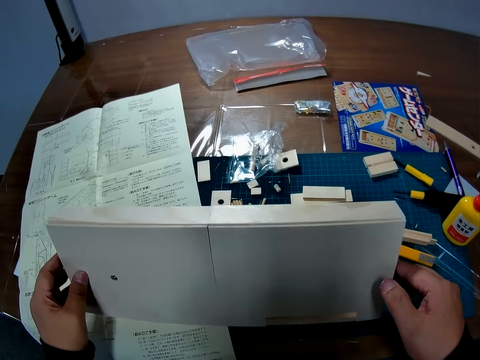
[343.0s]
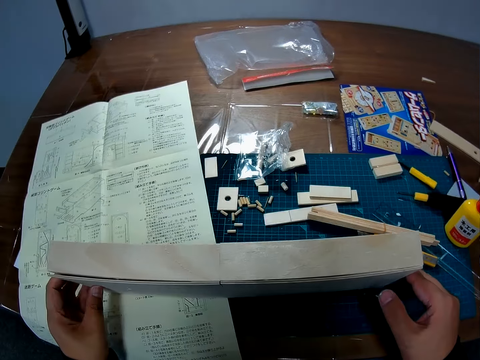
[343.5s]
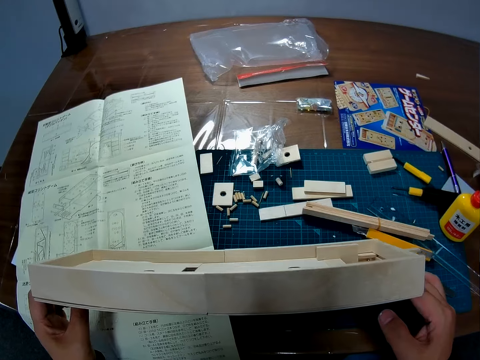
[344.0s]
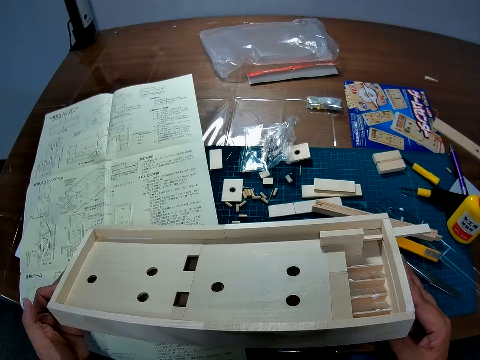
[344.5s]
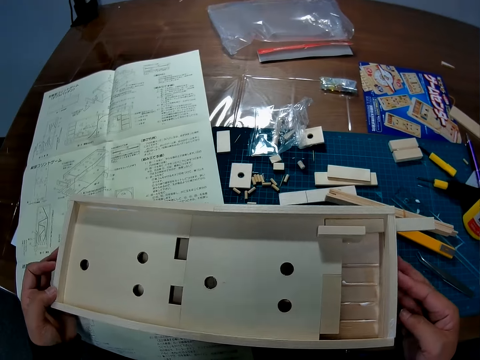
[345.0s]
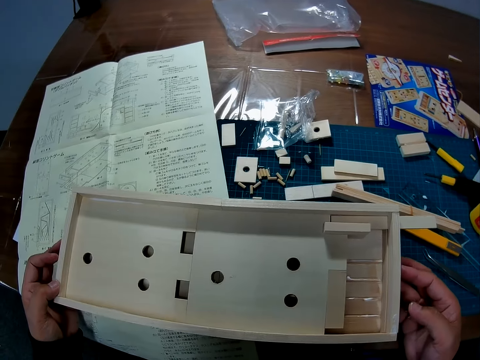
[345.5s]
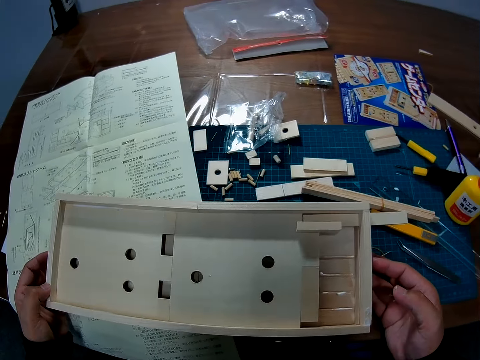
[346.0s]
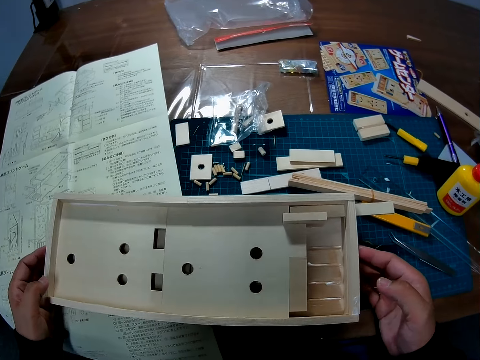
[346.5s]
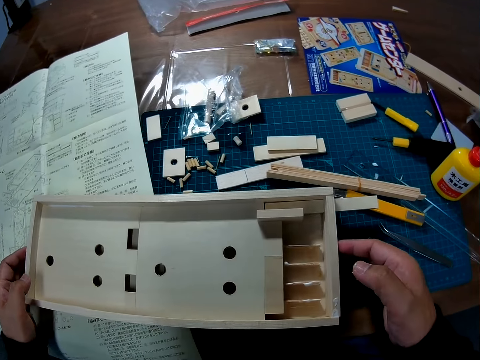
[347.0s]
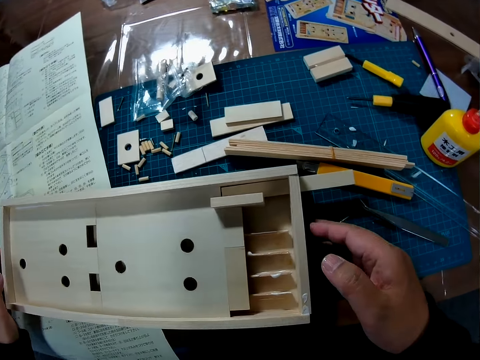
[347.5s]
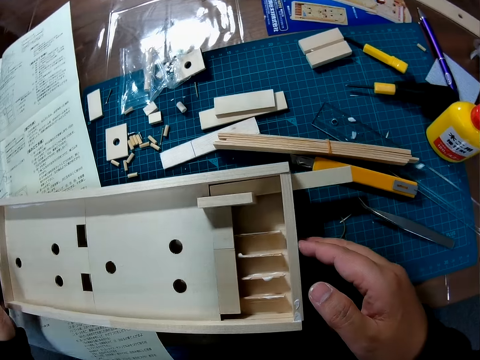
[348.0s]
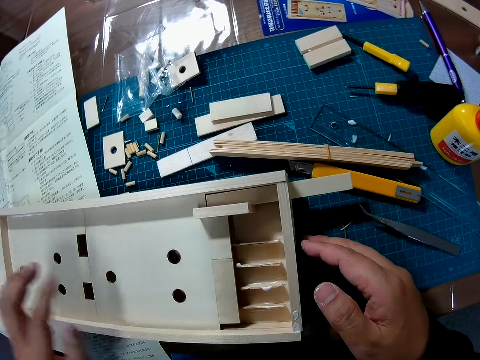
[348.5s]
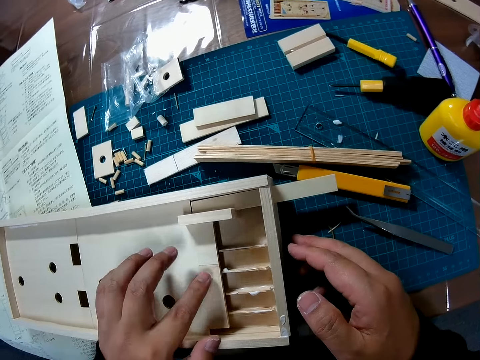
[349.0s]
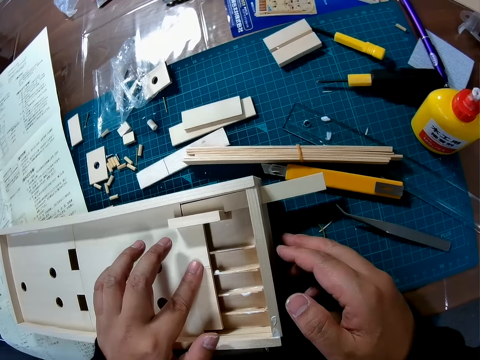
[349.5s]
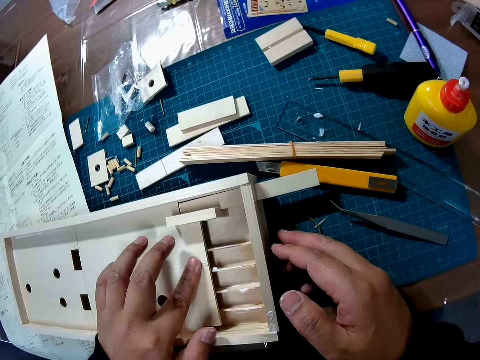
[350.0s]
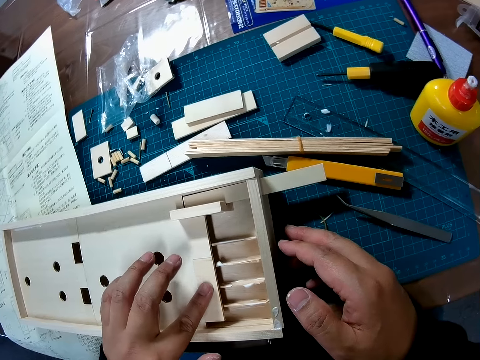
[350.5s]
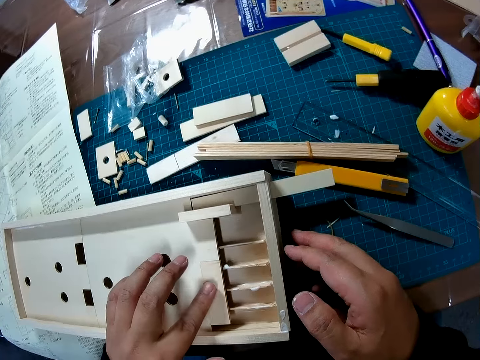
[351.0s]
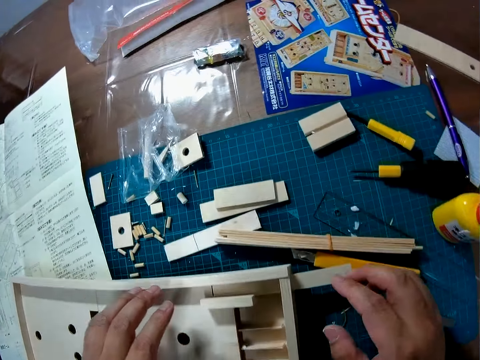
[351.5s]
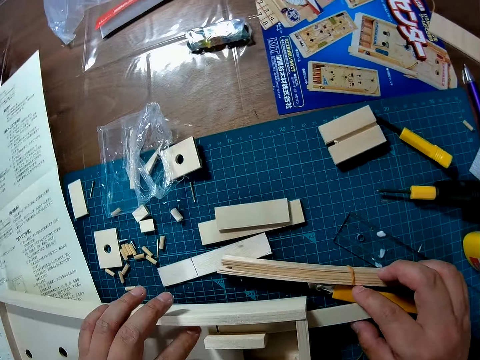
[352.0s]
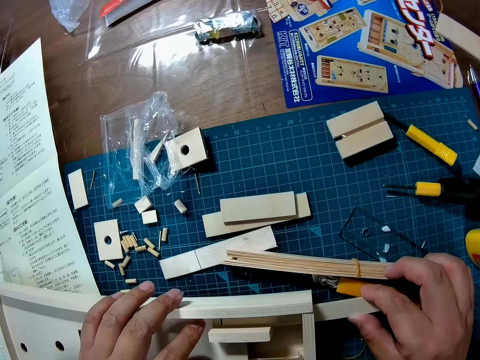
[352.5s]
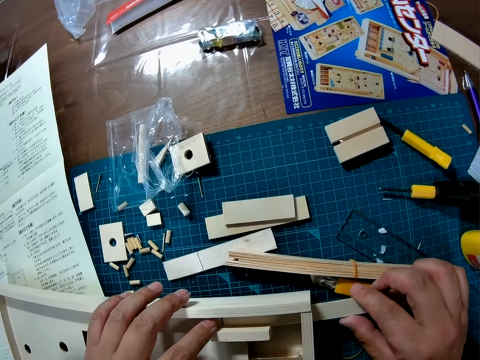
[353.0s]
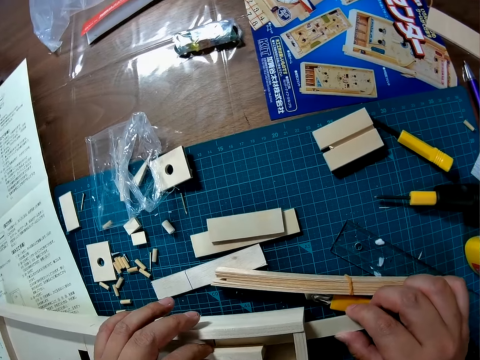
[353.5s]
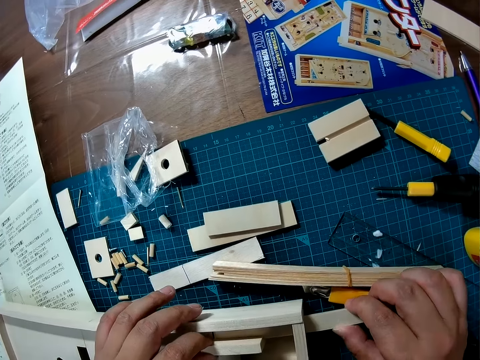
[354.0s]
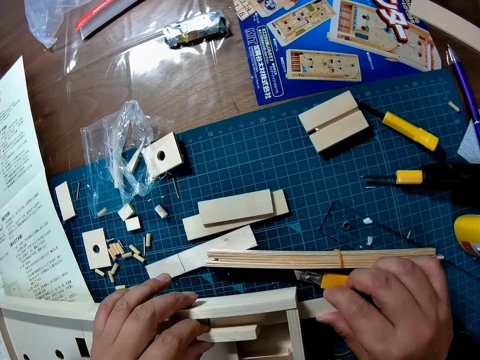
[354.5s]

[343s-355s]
The camera wearer turns the wood upside down. They stare at something. They put something on the table. They touch something. They examine the wood.

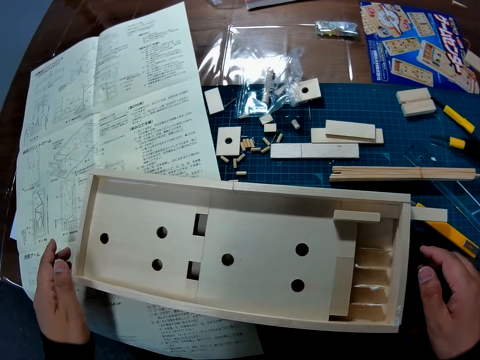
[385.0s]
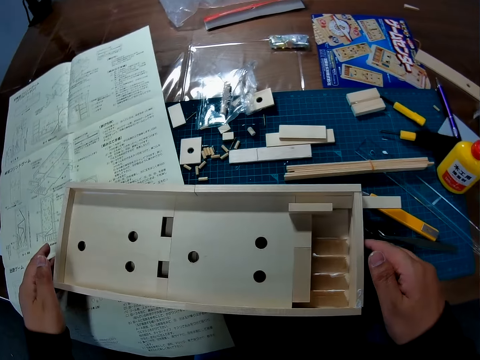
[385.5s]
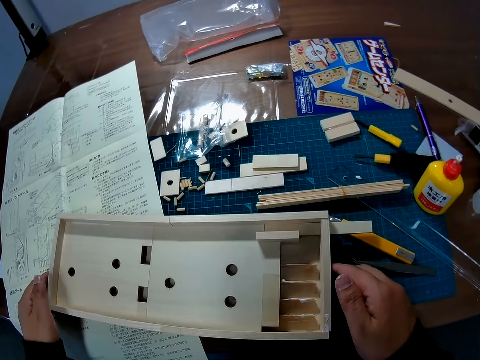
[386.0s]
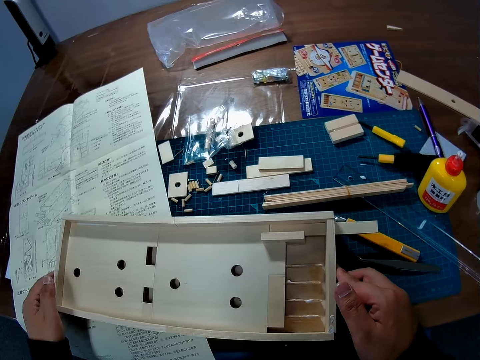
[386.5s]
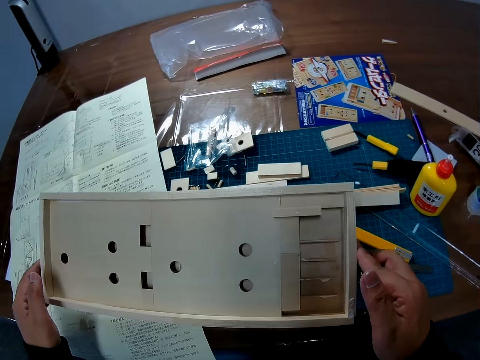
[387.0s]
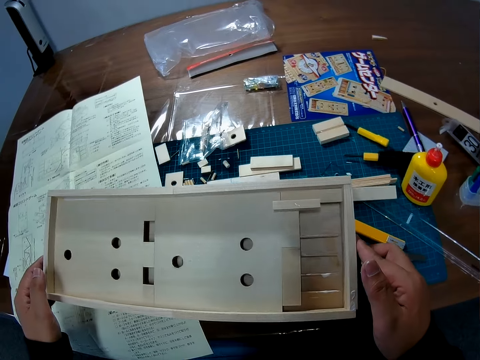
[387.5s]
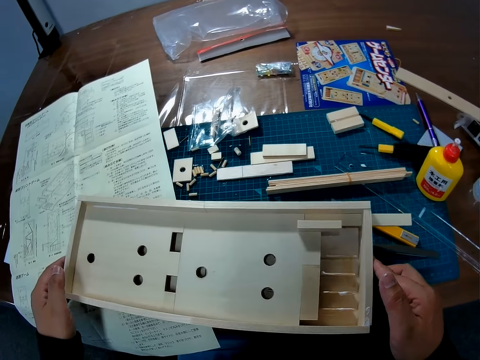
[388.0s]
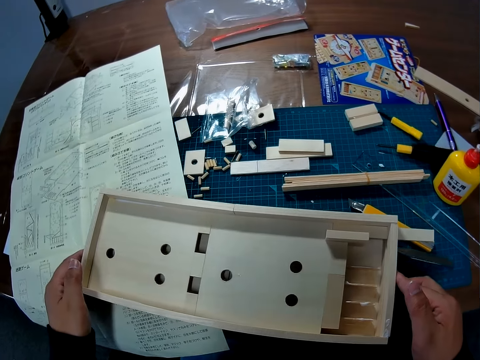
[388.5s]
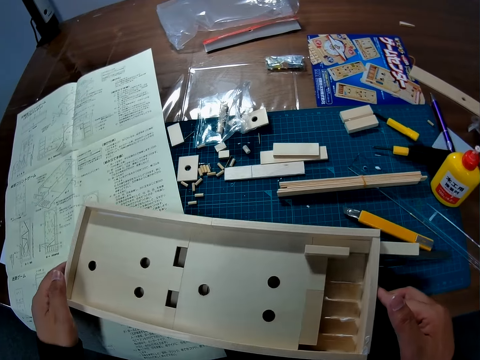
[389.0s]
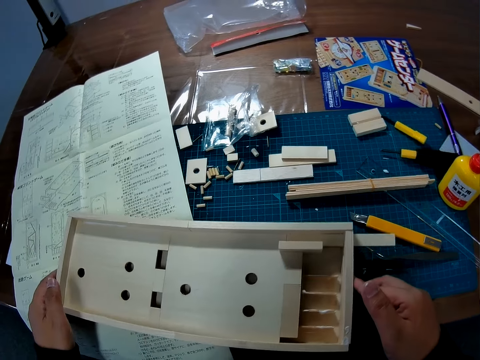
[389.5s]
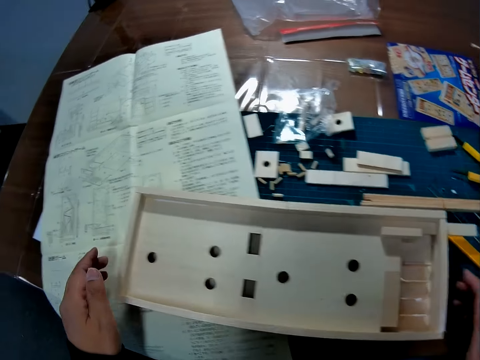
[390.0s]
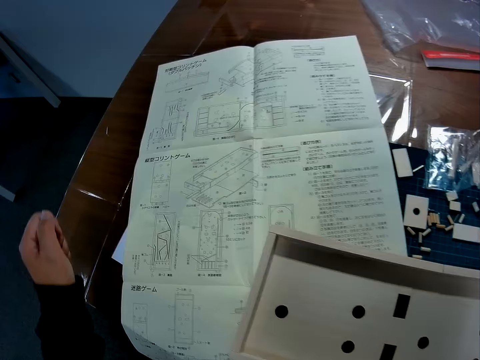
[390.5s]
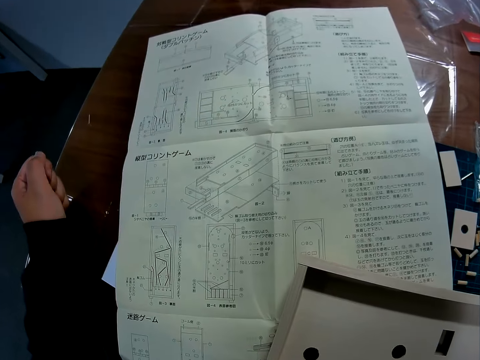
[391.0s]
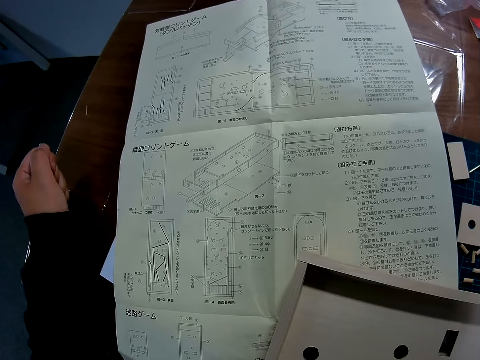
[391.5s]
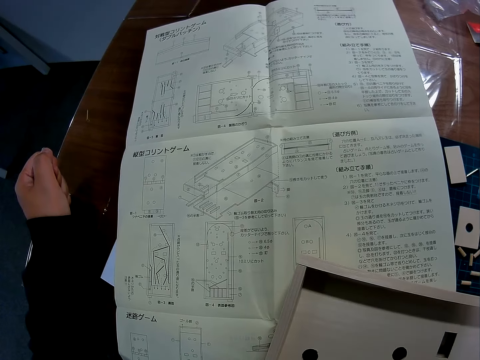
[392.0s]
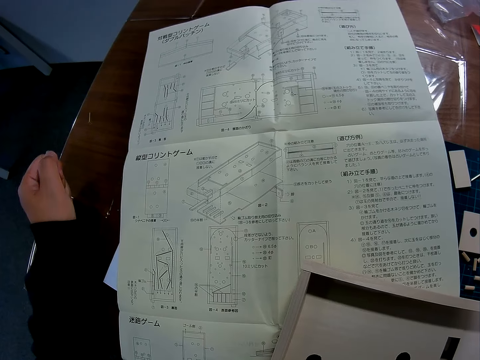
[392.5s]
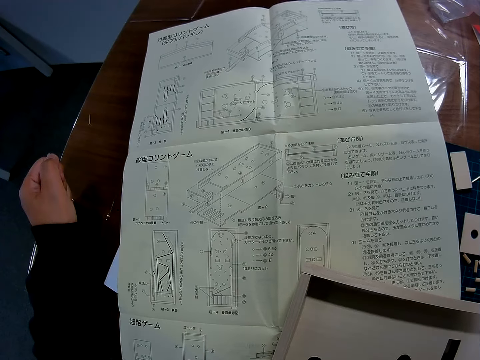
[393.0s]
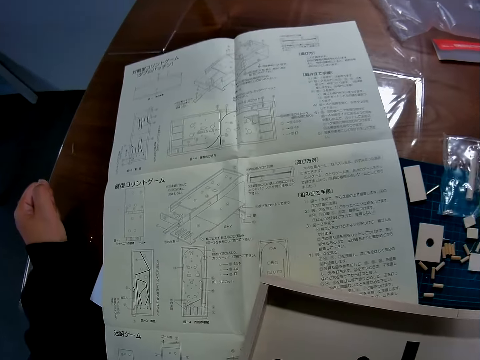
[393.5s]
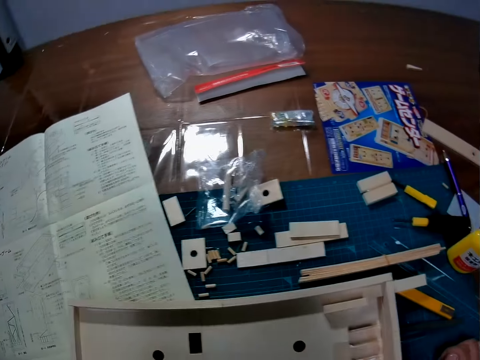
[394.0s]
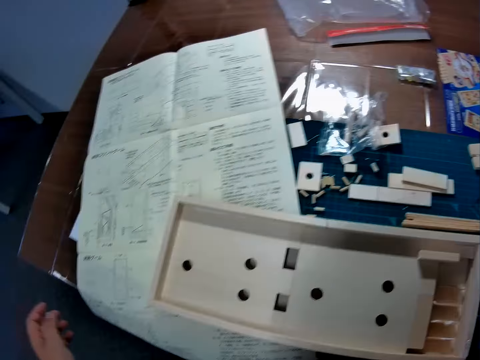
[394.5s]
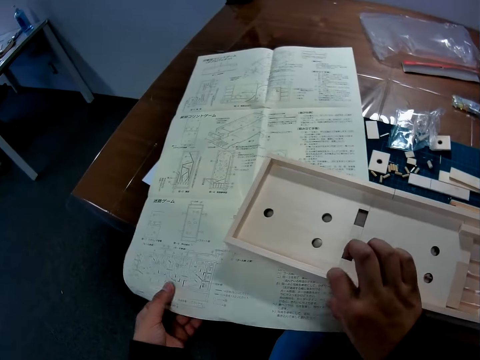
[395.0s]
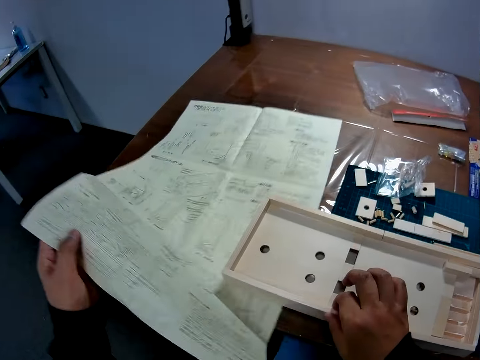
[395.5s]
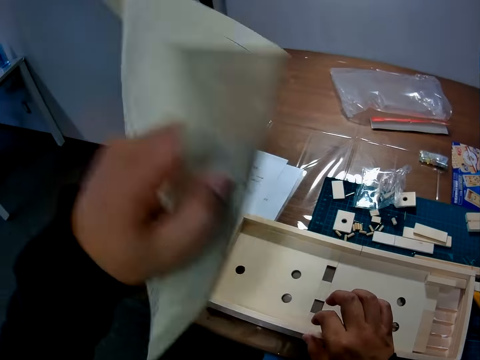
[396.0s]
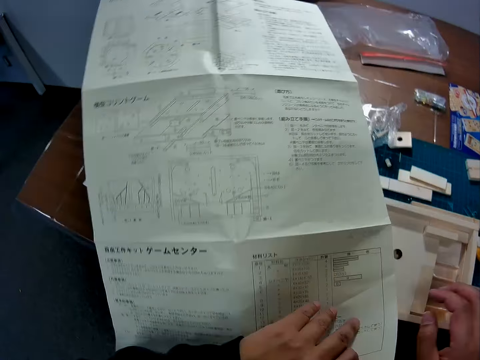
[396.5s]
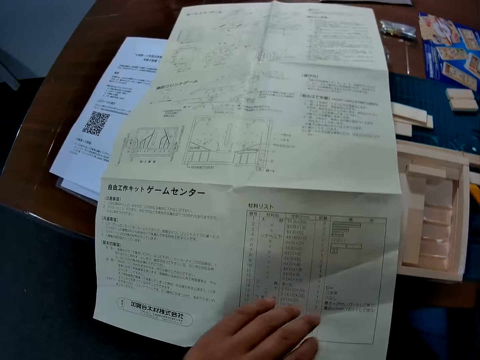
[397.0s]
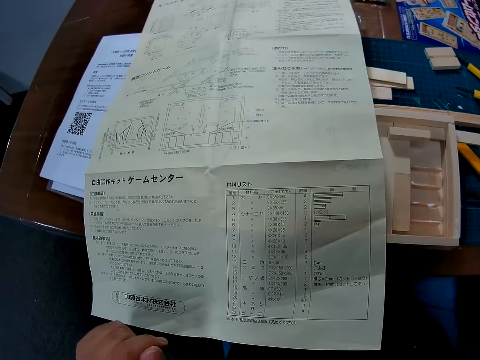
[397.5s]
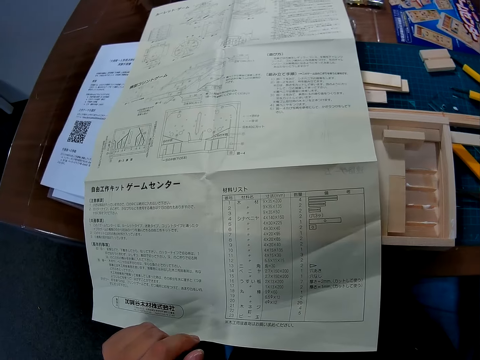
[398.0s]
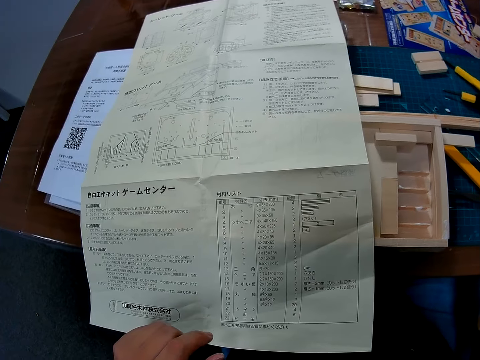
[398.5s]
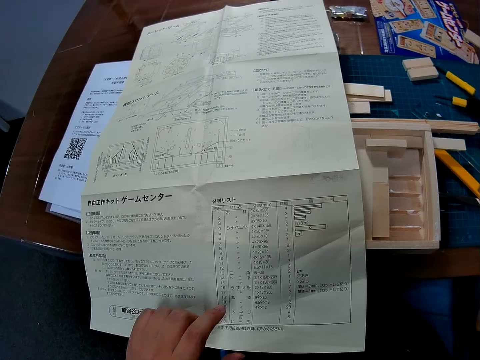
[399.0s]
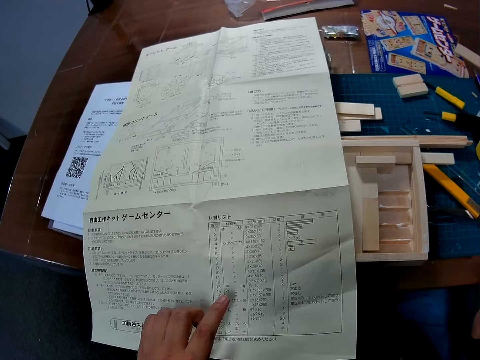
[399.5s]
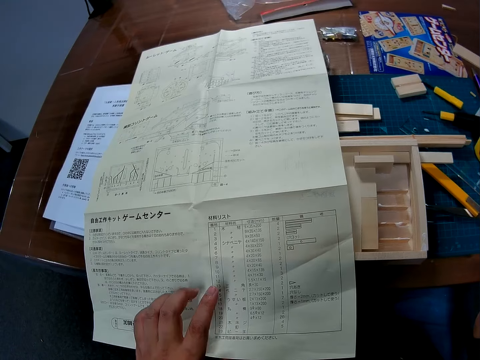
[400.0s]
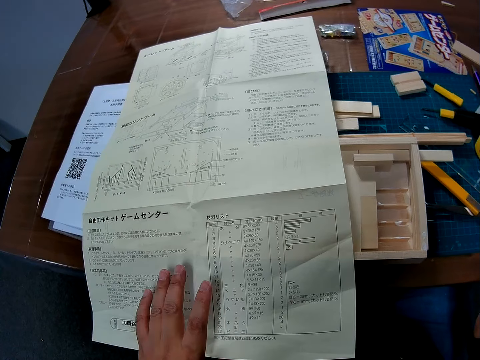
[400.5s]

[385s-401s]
The camera wearer raises the wood from the table. They drop the wood on the table. They stare at the paper. They turn the paper on the table. They stare at the paper.
